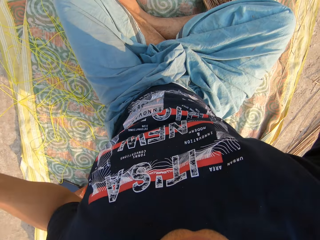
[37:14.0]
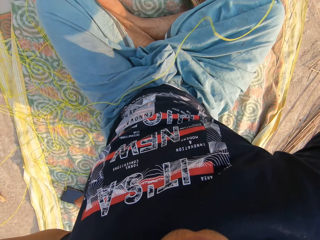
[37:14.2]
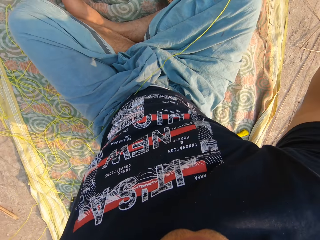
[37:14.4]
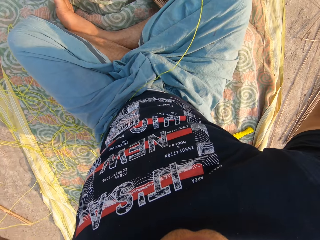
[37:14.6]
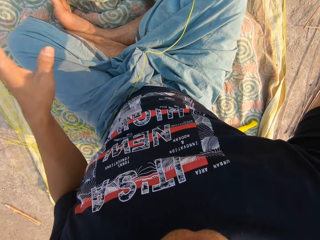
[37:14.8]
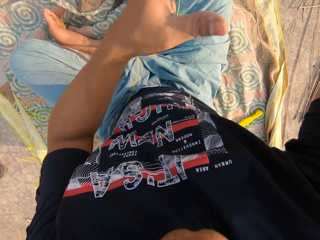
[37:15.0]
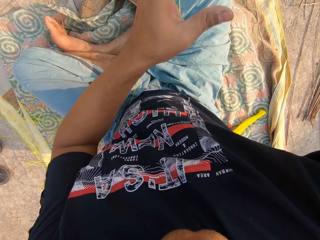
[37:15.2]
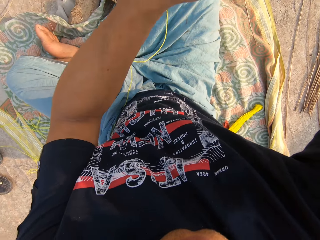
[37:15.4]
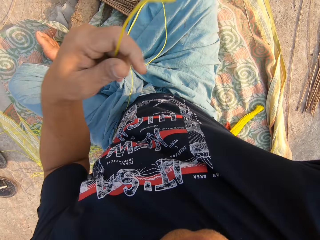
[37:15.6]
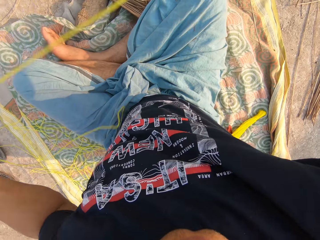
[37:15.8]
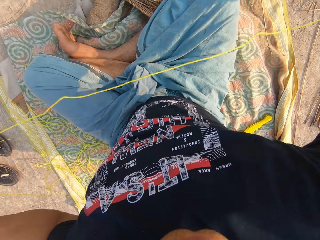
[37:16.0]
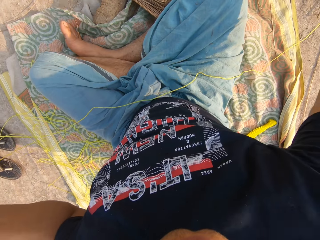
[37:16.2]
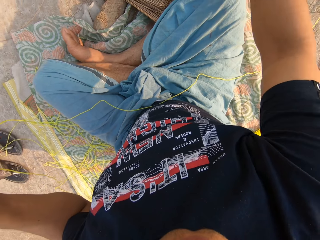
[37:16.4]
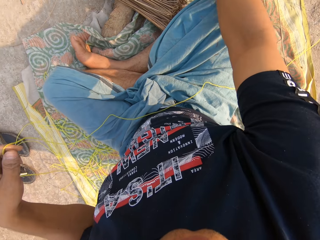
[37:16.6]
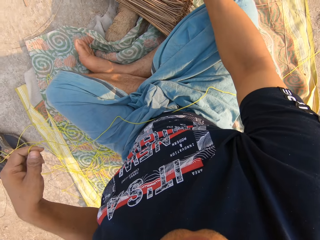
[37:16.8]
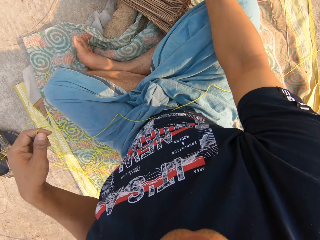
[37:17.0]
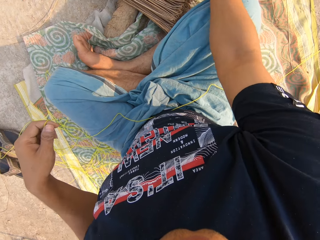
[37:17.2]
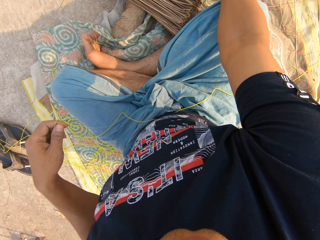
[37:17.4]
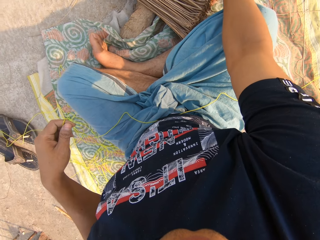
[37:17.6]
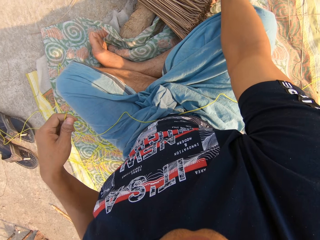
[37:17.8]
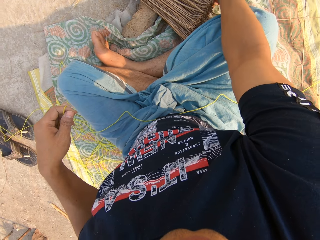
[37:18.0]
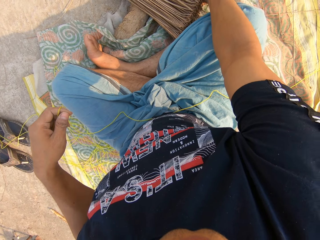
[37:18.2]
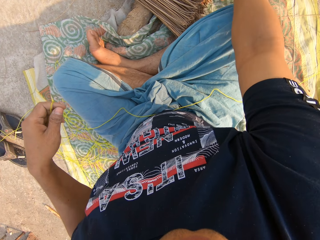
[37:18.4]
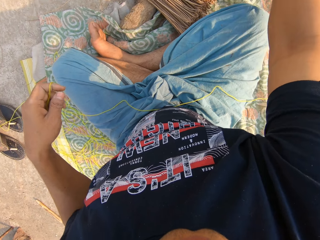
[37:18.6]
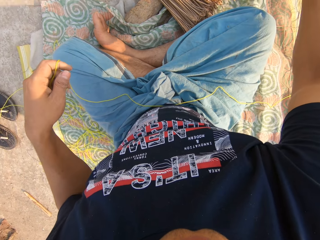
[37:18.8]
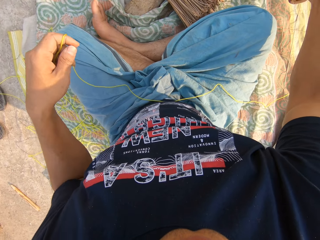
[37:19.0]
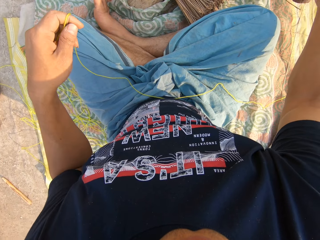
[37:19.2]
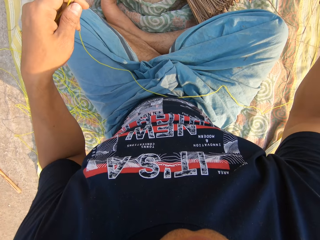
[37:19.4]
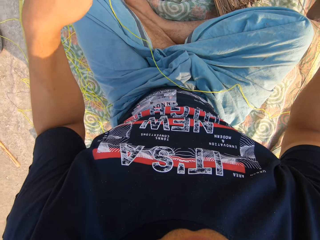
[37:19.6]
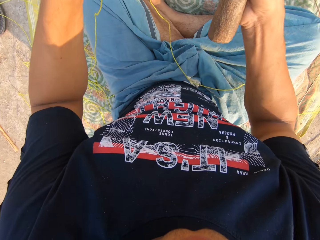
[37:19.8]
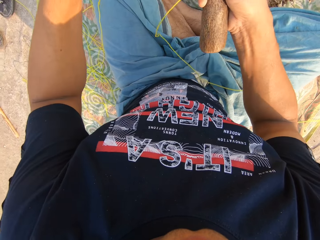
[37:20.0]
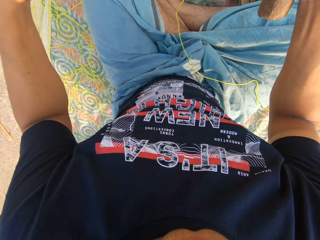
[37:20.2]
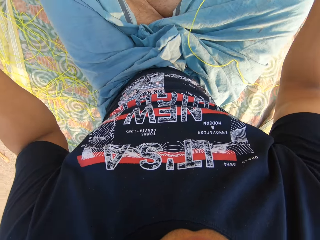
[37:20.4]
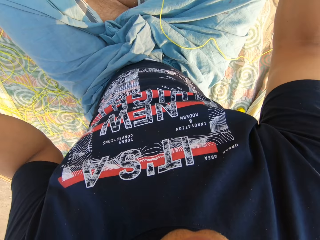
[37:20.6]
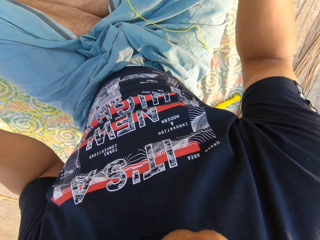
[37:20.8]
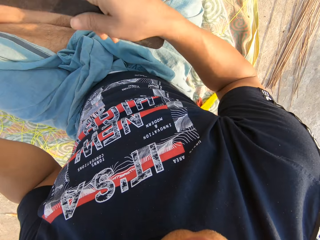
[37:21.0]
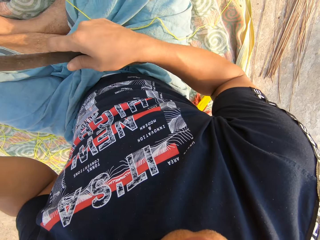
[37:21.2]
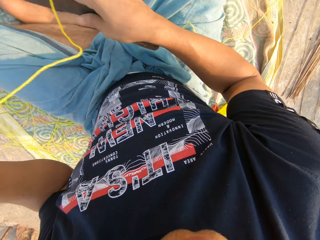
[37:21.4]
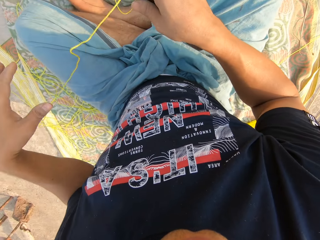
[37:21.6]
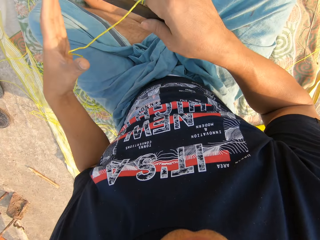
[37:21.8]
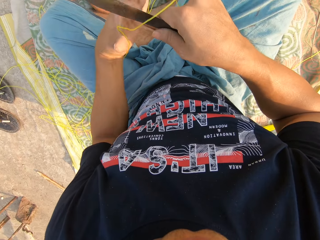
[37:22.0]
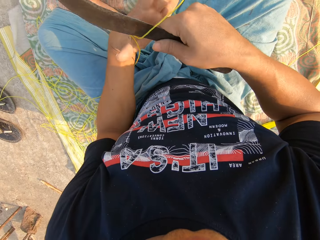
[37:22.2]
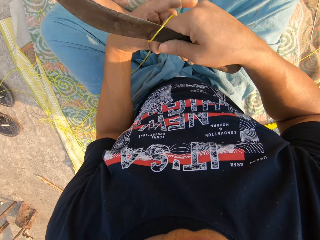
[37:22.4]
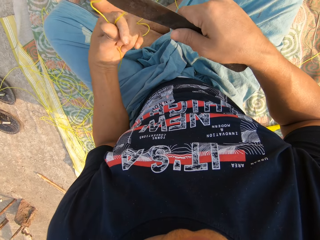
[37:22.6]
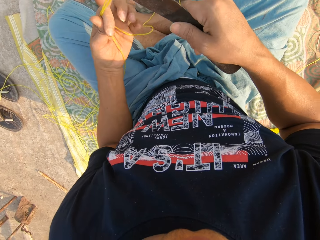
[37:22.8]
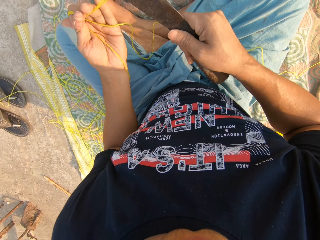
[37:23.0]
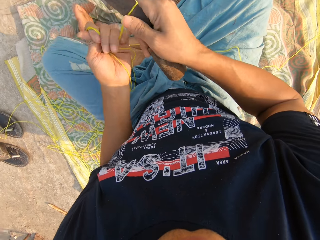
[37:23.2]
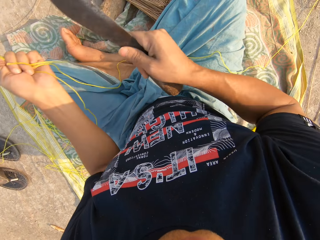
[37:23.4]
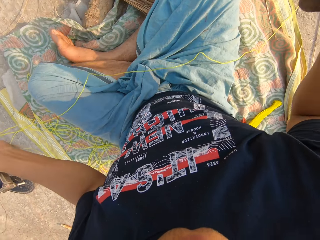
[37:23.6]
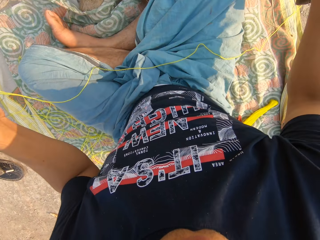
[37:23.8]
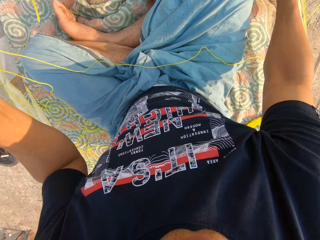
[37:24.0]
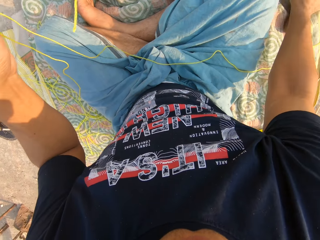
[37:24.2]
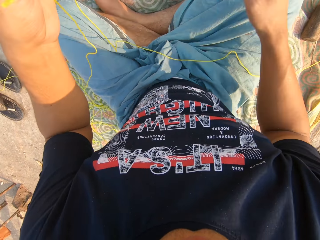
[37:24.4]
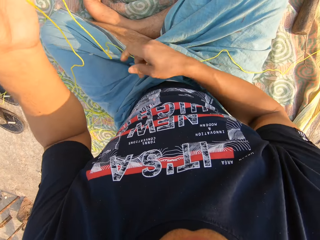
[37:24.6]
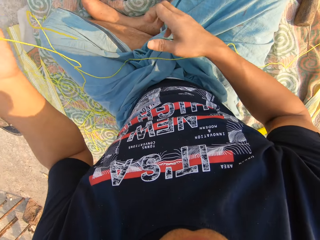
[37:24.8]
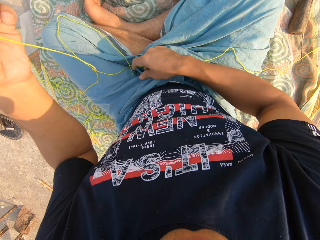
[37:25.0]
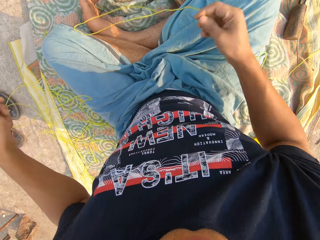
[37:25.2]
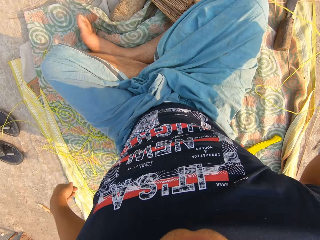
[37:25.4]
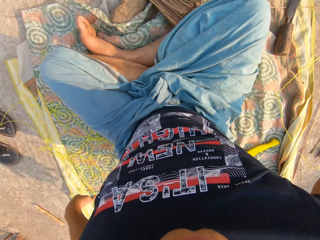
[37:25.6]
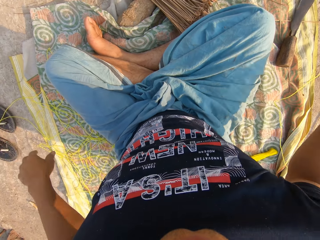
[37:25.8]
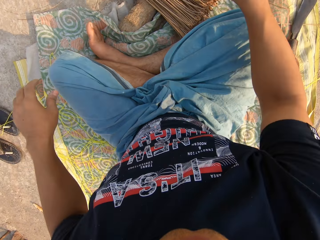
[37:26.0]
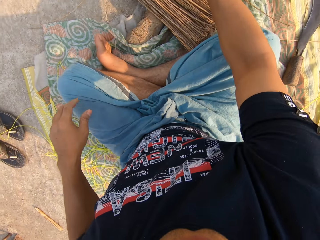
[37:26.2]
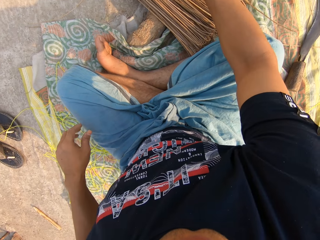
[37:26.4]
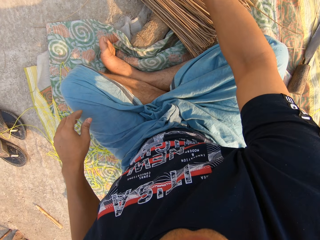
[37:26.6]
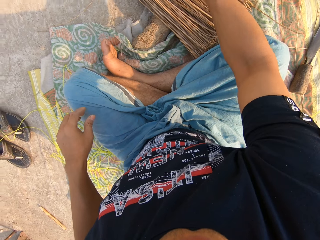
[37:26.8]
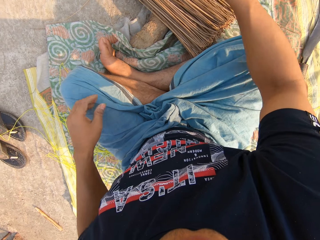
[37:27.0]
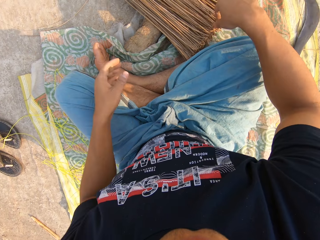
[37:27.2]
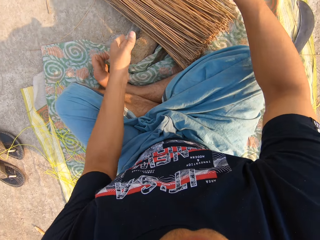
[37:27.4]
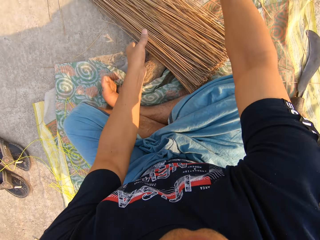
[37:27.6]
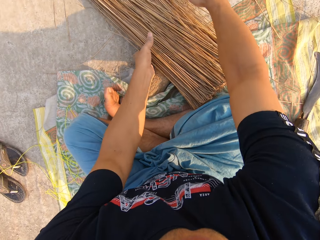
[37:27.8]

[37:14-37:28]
The camera wearer picks up the panga or knife. He cuts the rope with the knife in his right hand. He drops the knife on the floor with his right hand. He takes the rope. He holds the rope with both hands. He puts the ropes down. He picks up the broom sticks.

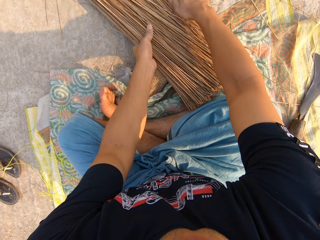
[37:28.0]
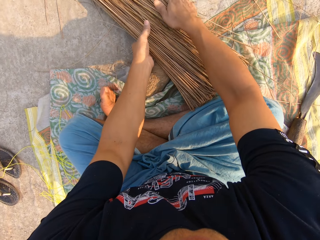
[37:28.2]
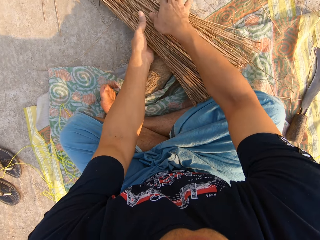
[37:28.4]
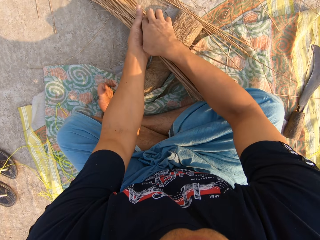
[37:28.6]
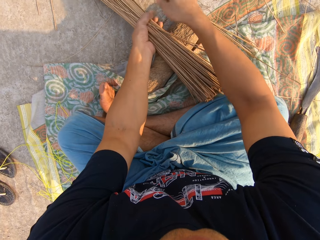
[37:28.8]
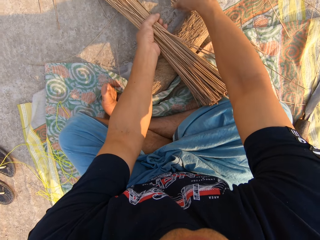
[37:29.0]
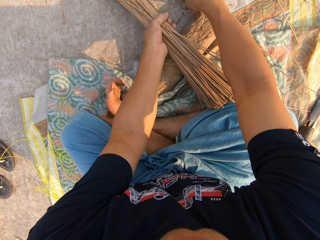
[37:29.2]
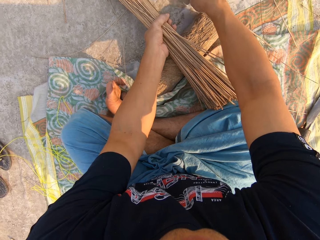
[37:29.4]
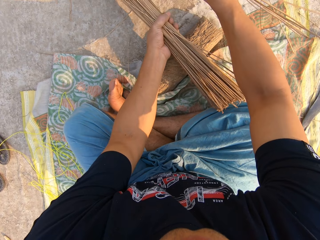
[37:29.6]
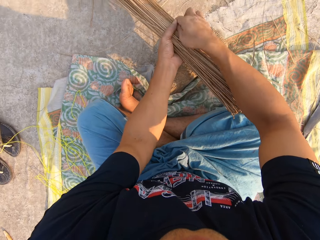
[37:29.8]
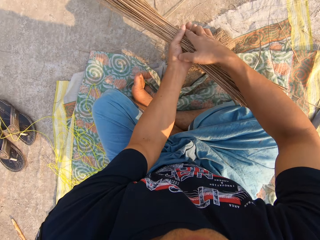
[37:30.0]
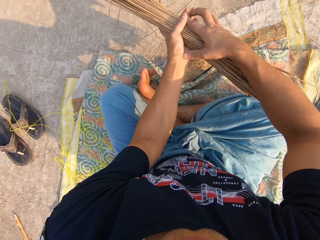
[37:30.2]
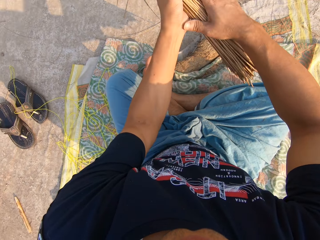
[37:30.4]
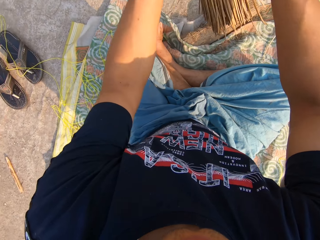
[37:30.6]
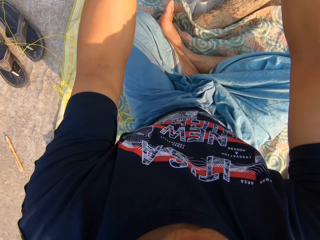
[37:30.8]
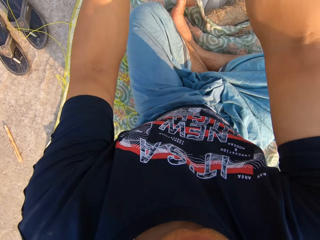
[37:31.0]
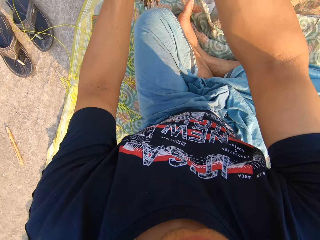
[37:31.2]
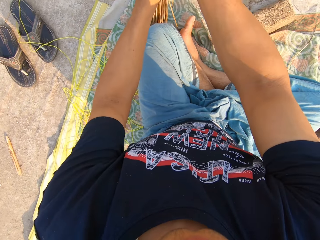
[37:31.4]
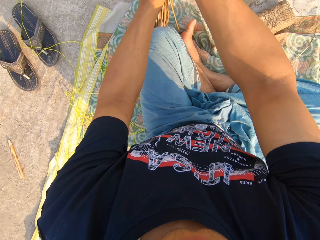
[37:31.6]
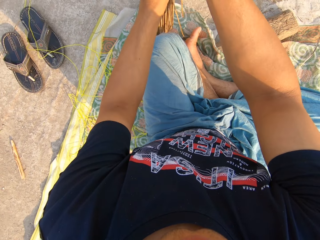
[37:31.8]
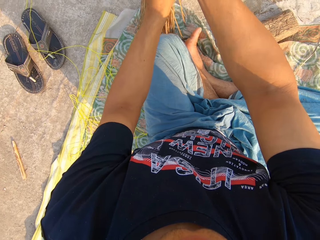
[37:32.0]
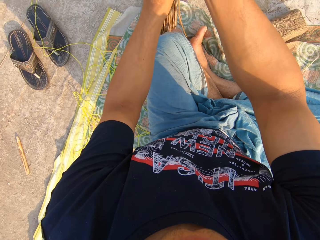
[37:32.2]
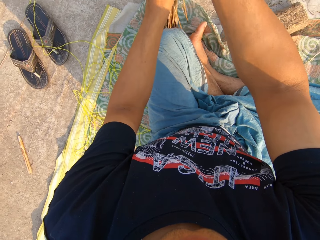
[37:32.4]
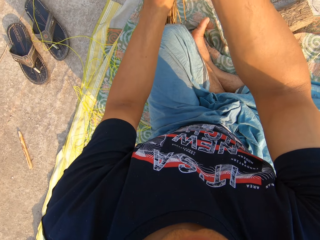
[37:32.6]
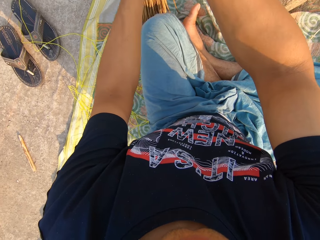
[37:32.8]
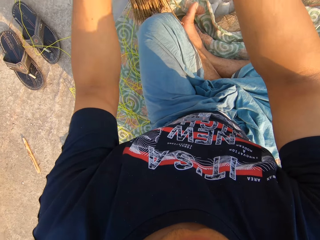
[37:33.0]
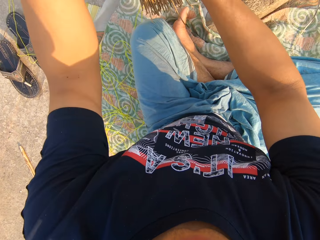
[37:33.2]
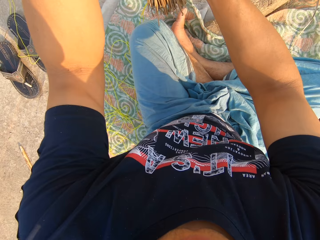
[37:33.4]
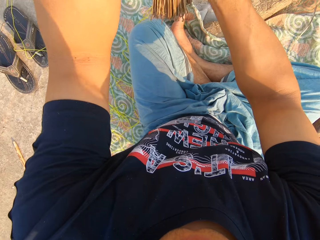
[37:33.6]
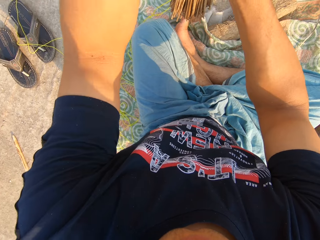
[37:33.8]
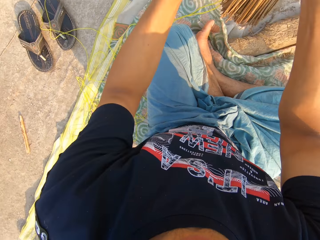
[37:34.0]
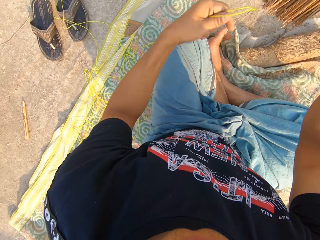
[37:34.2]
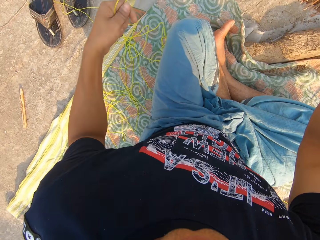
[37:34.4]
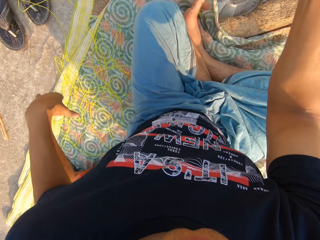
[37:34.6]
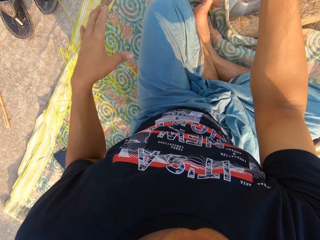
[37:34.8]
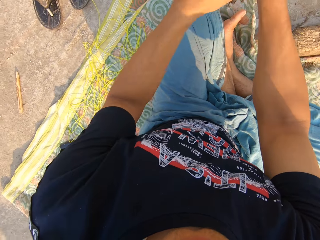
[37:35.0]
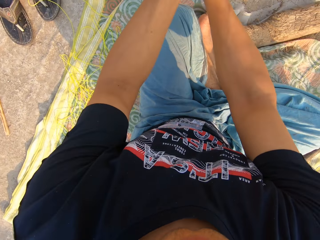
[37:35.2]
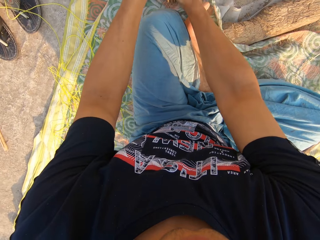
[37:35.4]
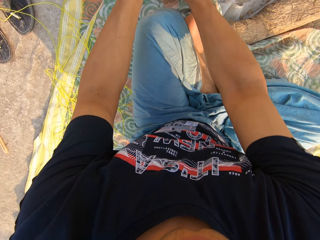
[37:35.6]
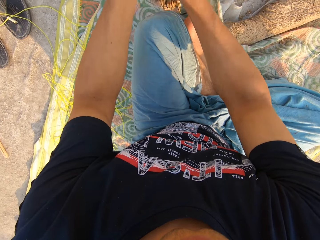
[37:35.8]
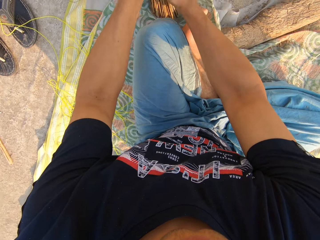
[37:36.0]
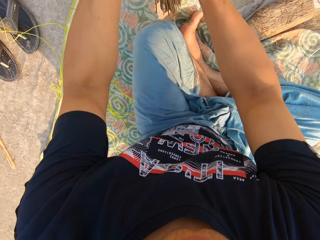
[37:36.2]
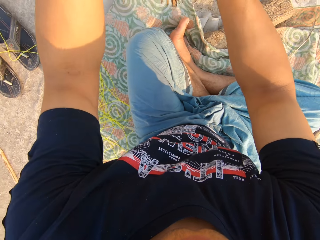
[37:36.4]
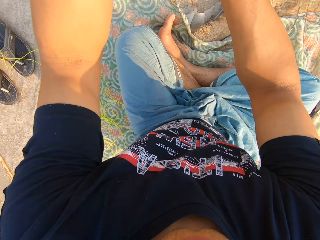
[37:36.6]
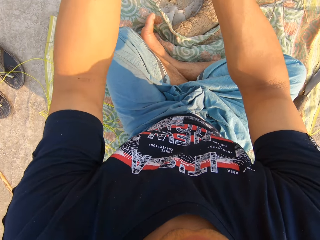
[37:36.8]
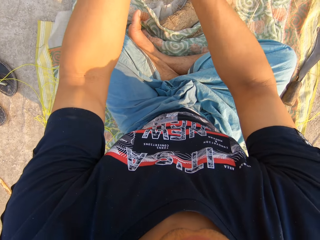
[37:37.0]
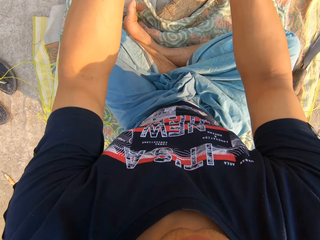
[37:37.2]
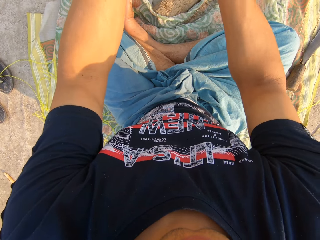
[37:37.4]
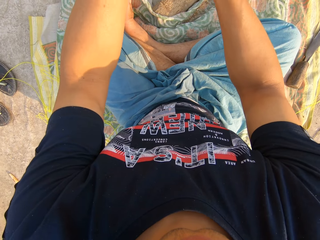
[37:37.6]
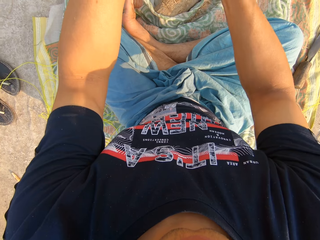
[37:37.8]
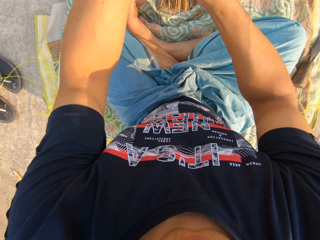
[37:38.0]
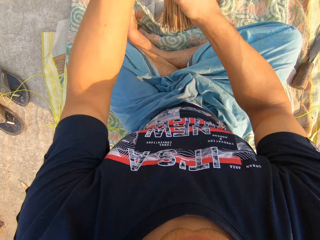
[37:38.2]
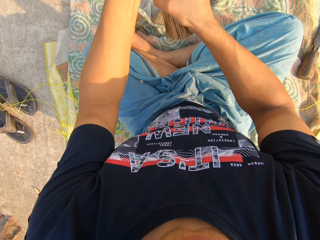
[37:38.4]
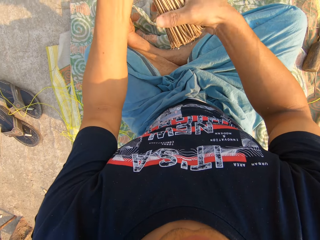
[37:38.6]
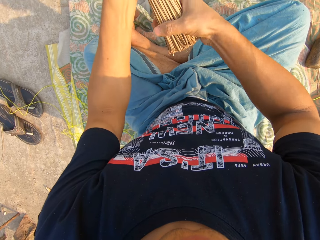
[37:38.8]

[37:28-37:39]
The camera wearer carries the broom from the ground with both hands. He arranges the broom sticks. He removes the rope from the broom with his left hand. He drops the rope on the ground with his left hand. He hits the broom sticks on the ground. He holds the broom sticks.
